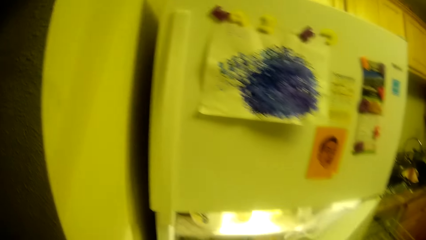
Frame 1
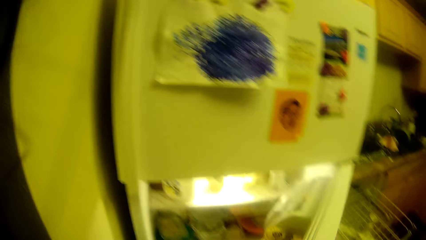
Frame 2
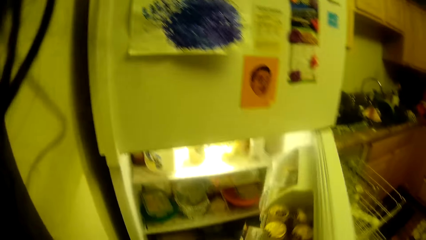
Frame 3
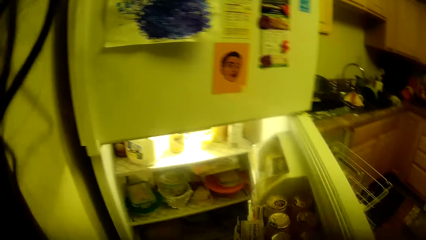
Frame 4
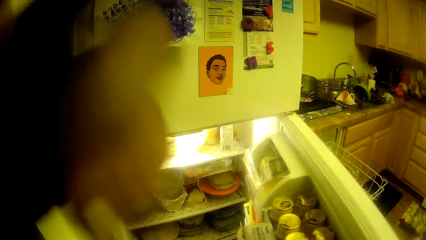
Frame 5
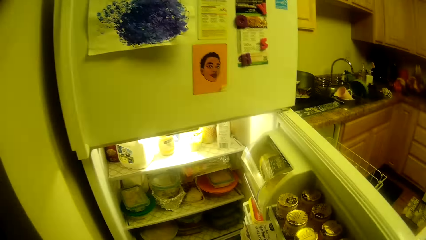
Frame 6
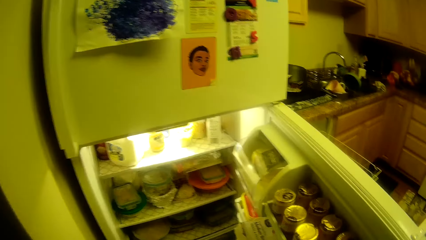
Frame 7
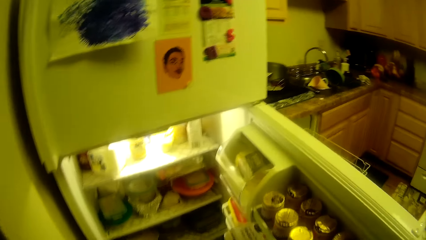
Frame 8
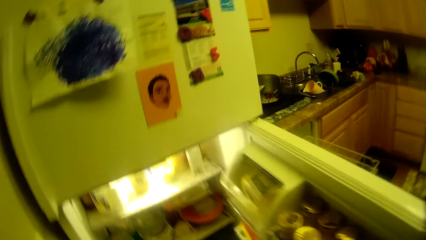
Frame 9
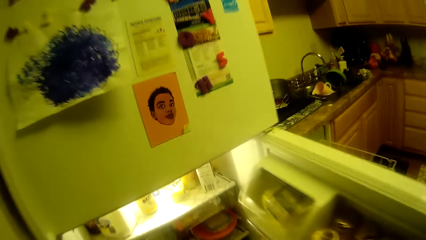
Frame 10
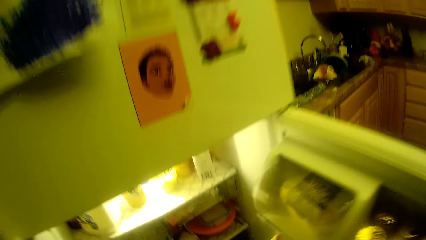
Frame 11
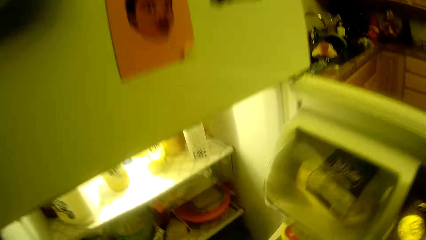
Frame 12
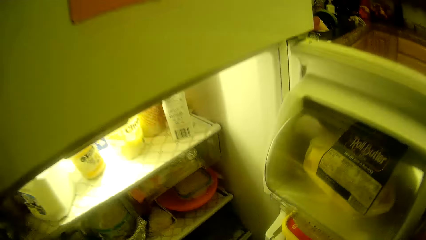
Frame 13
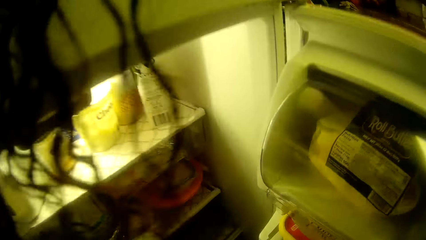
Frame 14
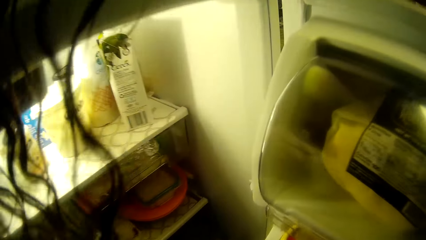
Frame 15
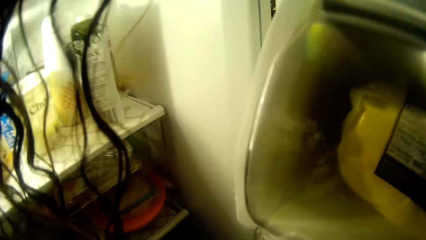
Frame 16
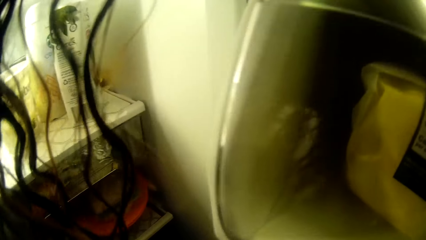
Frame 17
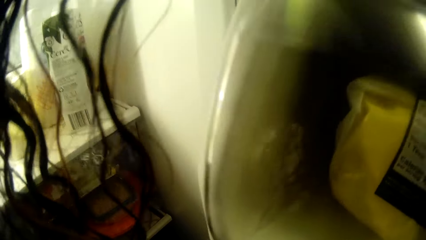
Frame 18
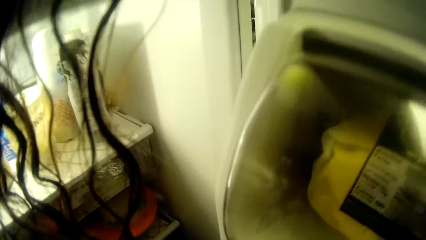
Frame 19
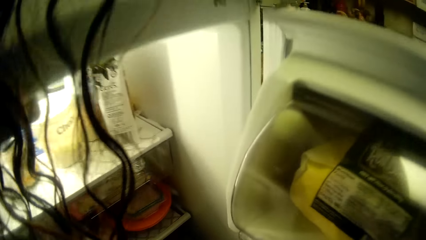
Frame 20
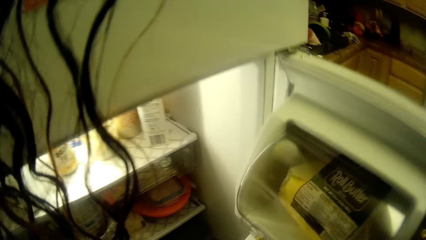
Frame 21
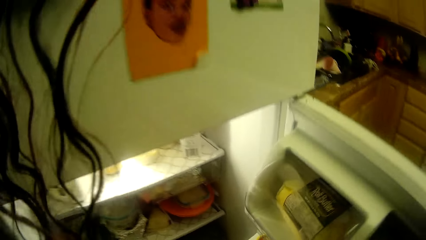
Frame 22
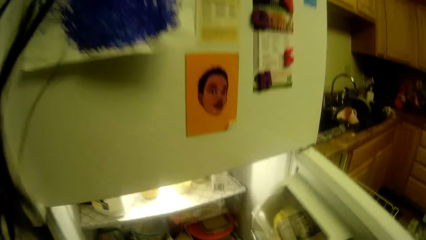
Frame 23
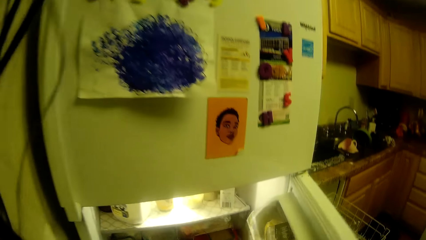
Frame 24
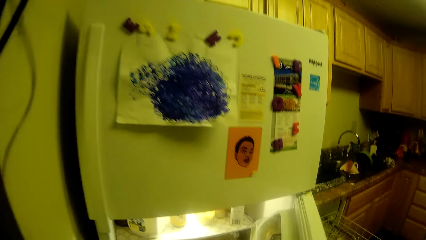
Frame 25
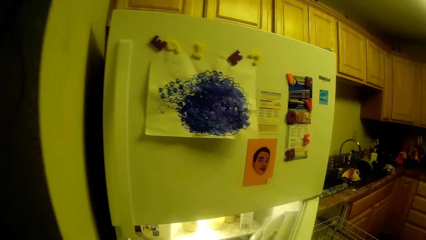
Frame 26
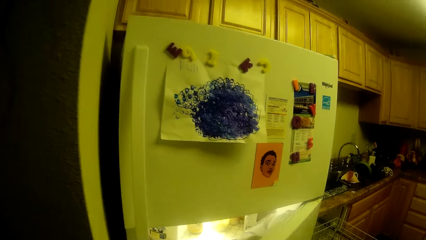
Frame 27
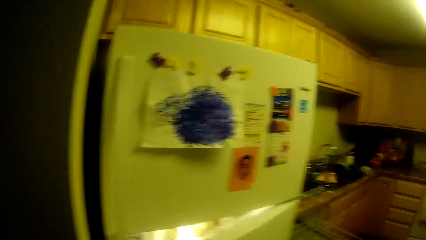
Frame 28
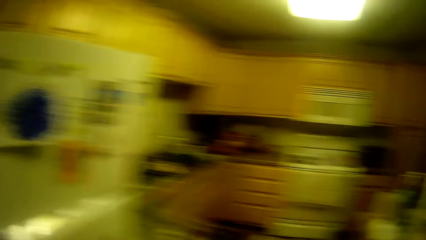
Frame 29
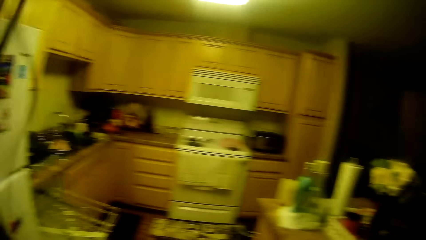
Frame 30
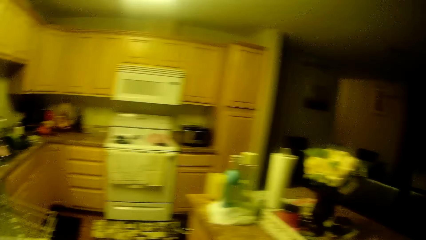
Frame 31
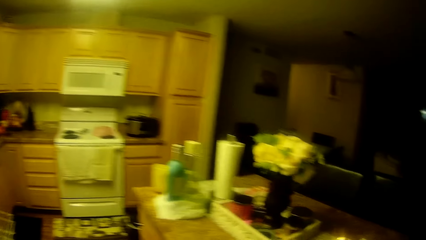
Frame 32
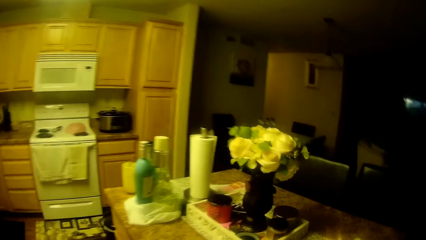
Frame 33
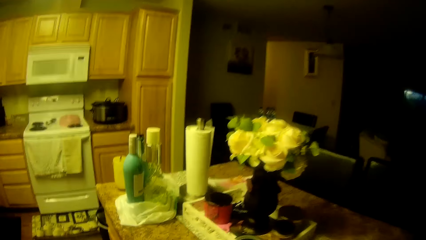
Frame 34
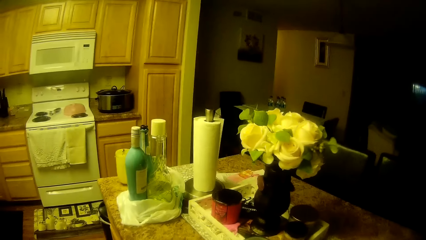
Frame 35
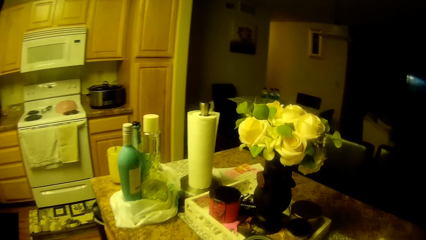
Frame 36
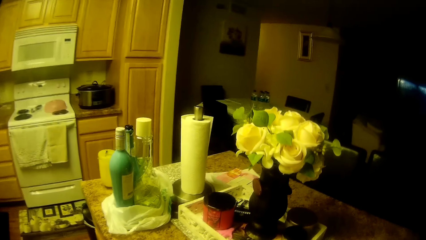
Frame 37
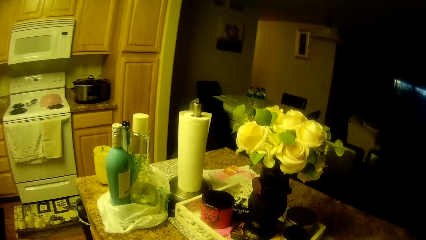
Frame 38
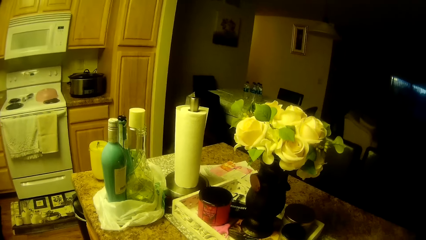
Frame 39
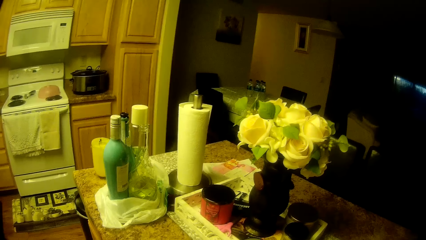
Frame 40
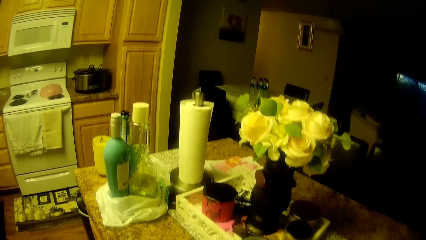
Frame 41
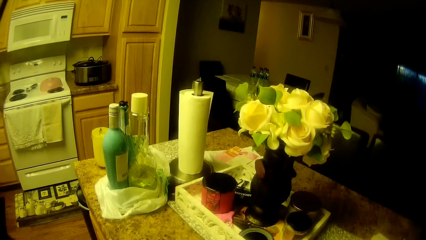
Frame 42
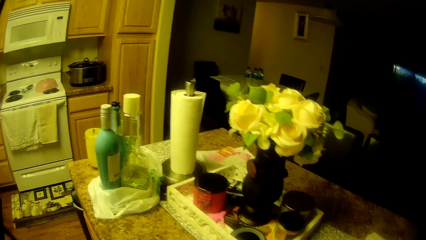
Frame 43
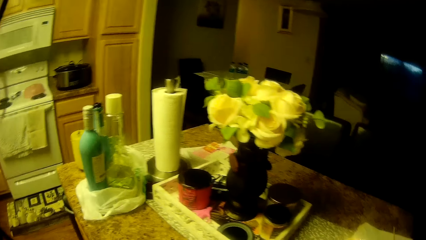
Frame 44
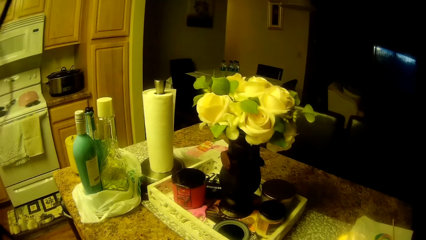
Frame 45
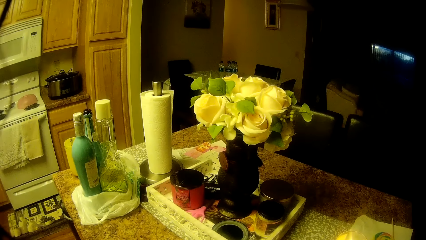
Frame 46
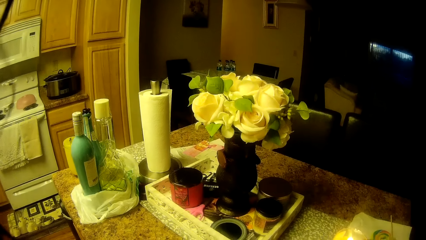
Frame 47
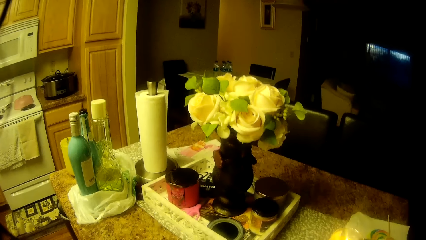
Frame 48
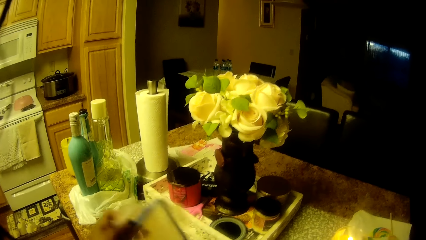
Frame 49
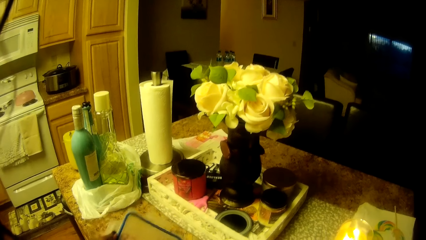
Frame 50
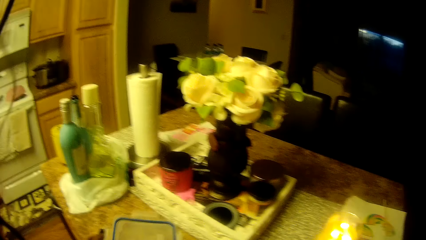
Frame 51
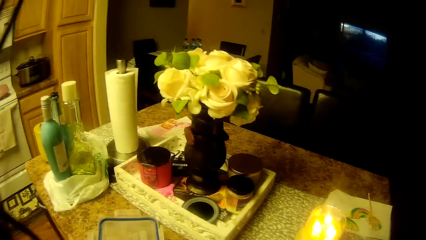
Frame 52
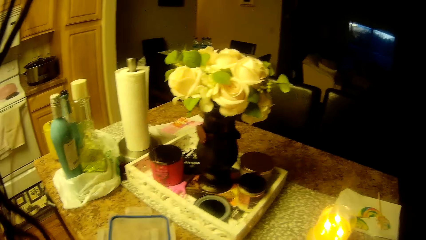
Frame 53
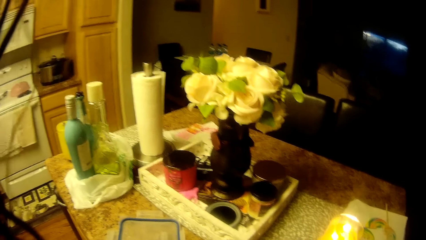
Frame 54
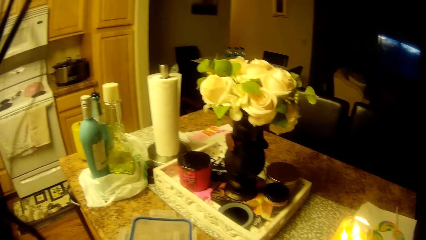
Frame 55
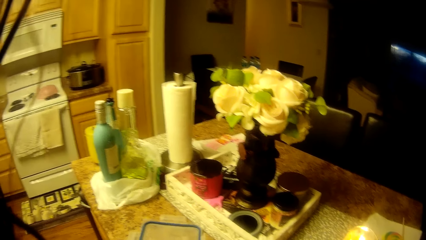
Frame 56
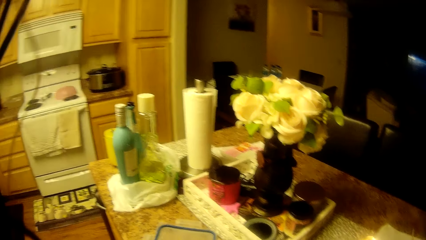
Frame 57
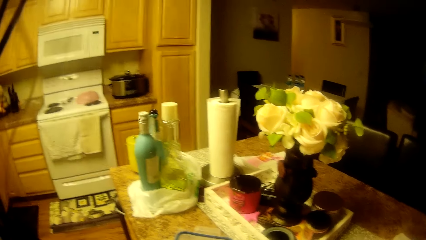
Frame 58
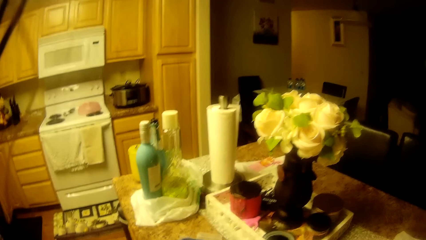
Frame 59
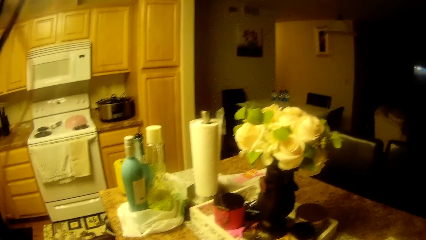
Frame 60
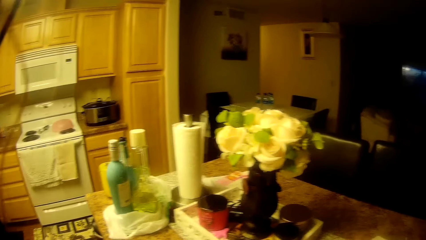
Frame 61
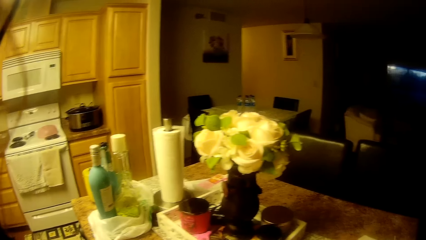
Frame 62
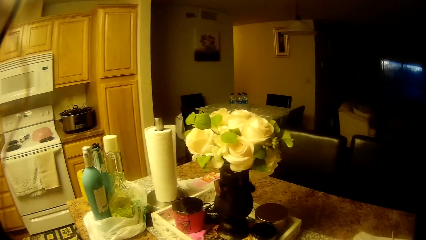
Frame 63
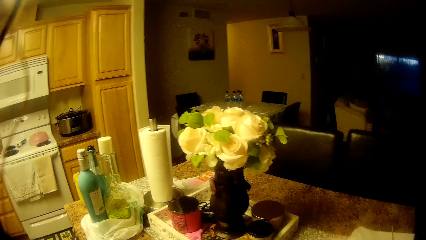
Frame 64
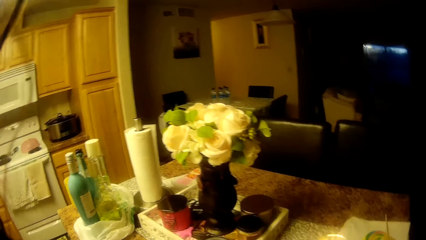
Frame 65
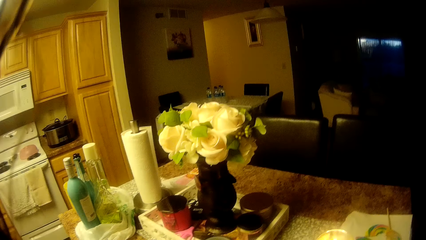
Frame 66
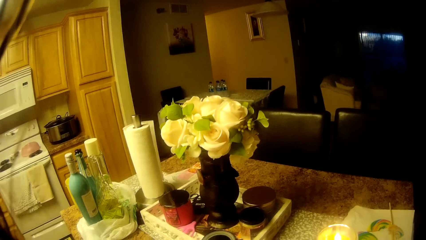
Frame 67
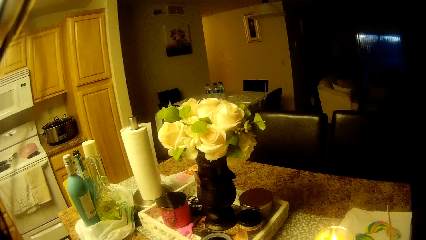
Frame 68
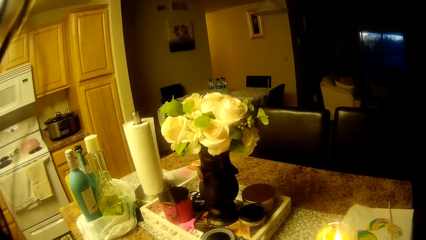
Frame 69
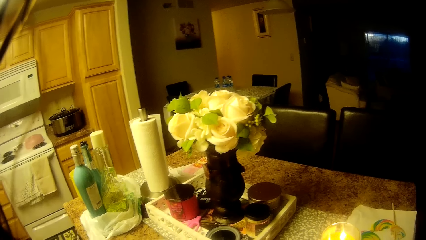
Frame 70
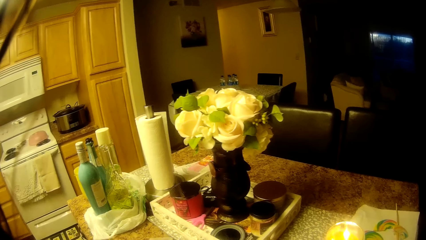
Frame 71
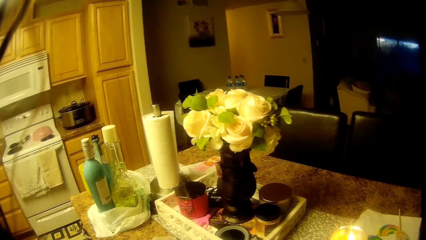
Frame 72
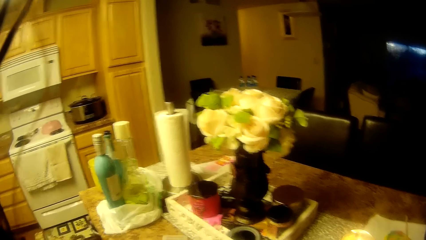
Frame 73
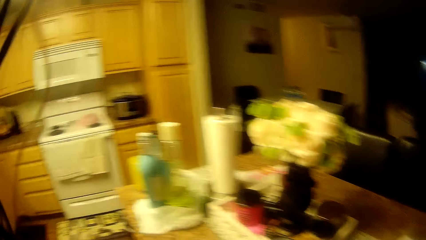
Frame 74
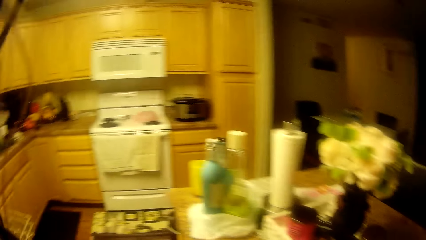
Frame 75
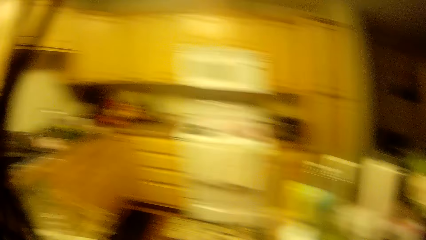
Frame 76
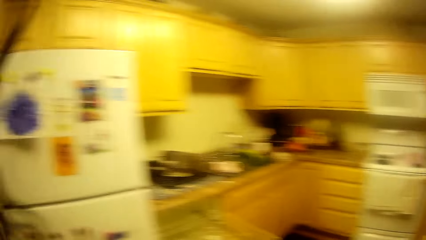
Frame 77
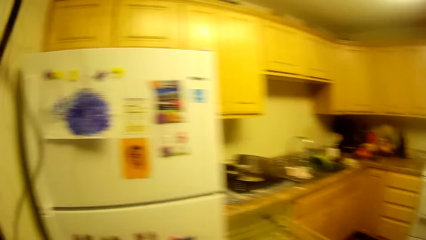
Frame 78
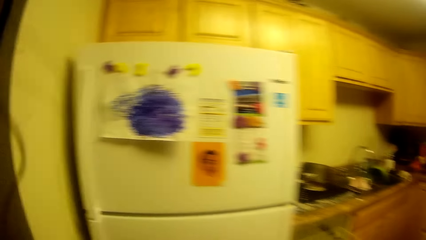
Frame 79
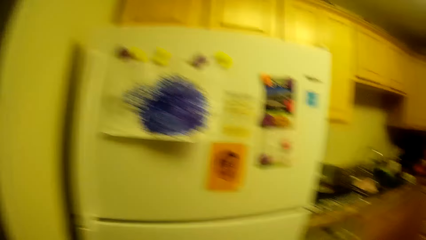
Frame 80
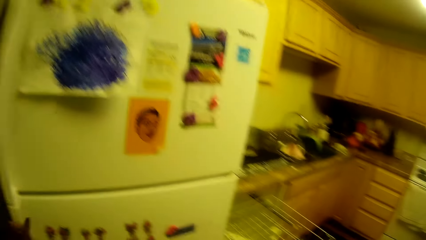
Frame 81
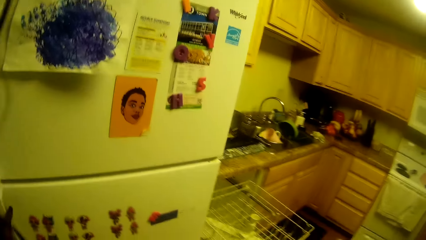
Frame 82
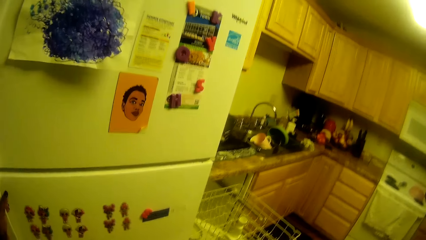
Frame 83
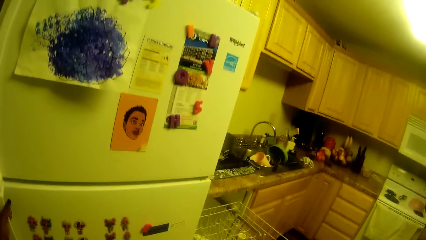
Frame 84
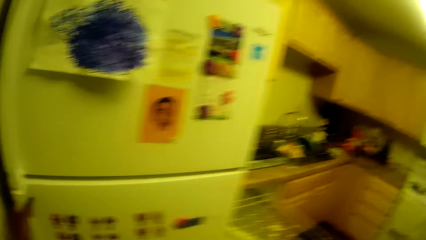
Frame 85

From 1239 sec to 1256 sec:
The camera wearer opens the refrigerator with her right hand. She flips her hair with the left hand. She bends down and picks up something. She stands up. She closes the refrigerator with her right hand. She walks to the counter. She places something on the counter. She looks at the counter. She drops a plastic cover or tin lid on the table with her left hand. She picks up the tin lid. She looks at the dining area. She walks to the refrigerator.
